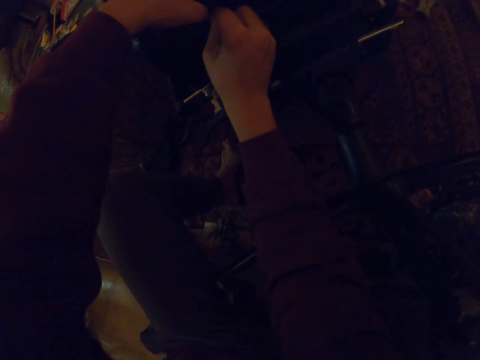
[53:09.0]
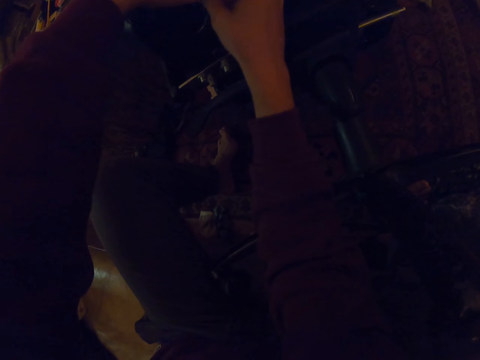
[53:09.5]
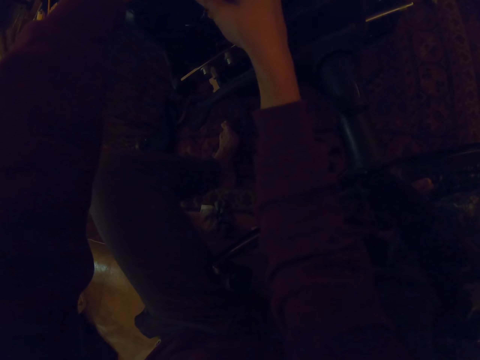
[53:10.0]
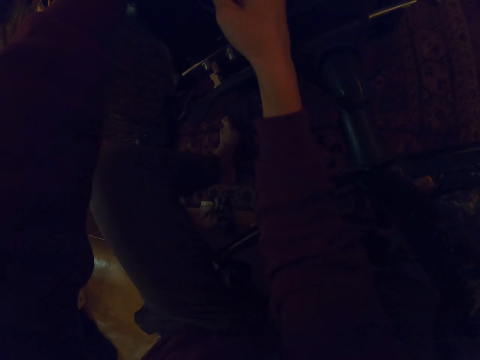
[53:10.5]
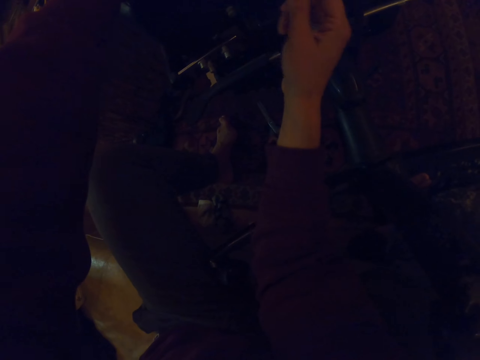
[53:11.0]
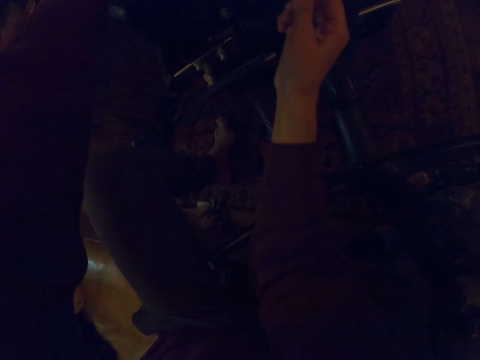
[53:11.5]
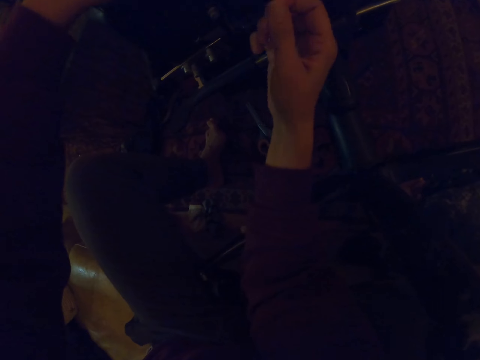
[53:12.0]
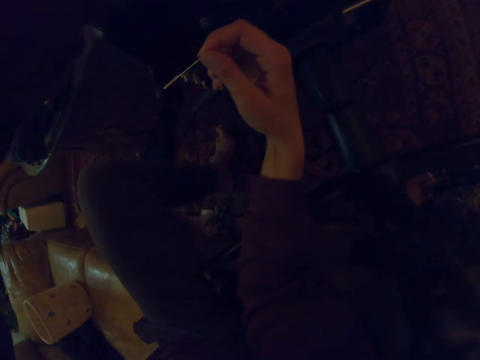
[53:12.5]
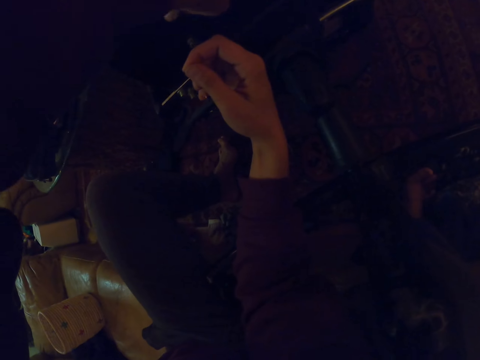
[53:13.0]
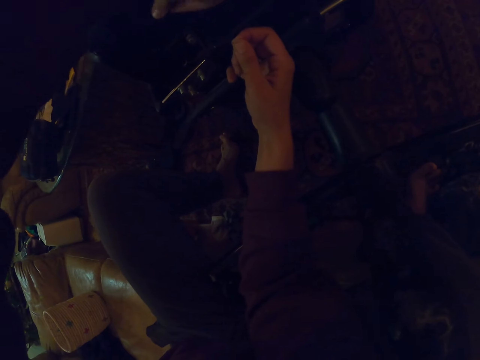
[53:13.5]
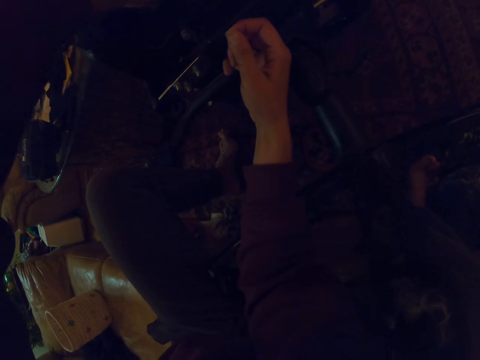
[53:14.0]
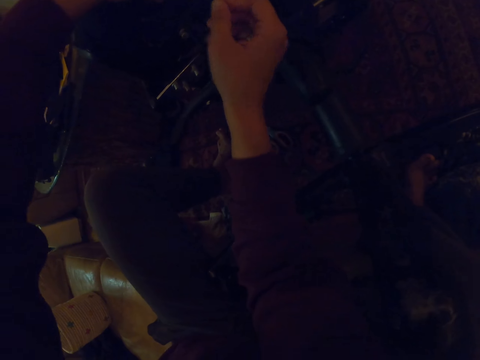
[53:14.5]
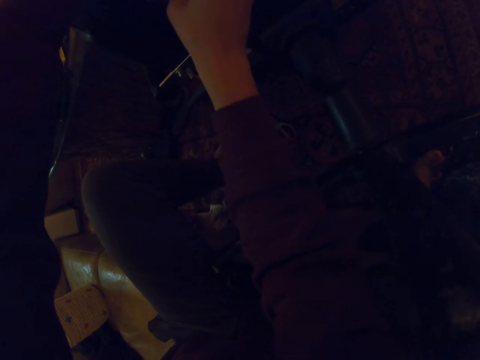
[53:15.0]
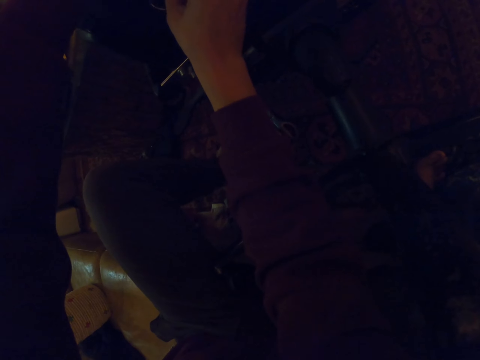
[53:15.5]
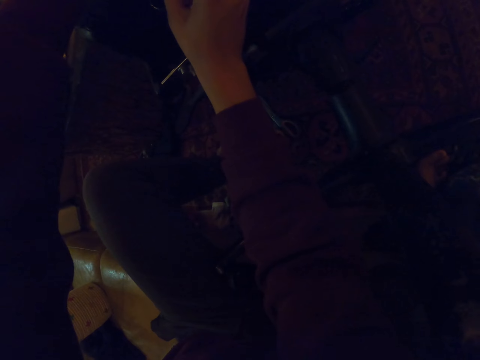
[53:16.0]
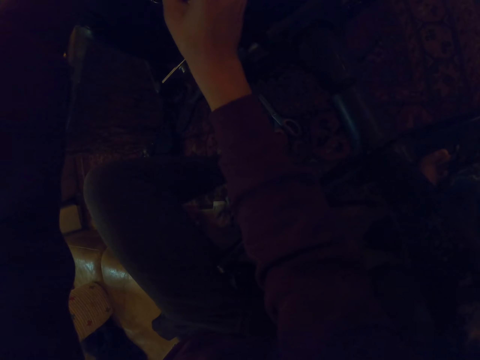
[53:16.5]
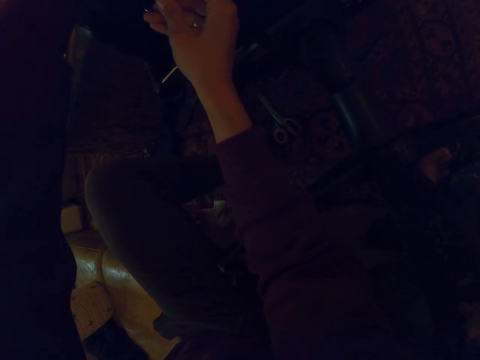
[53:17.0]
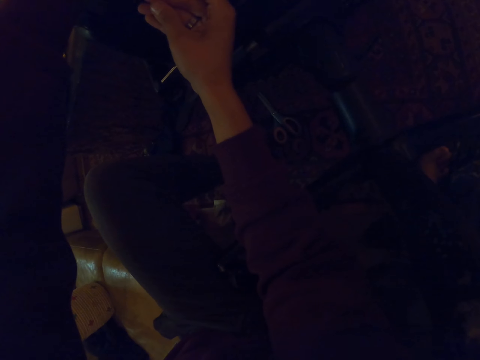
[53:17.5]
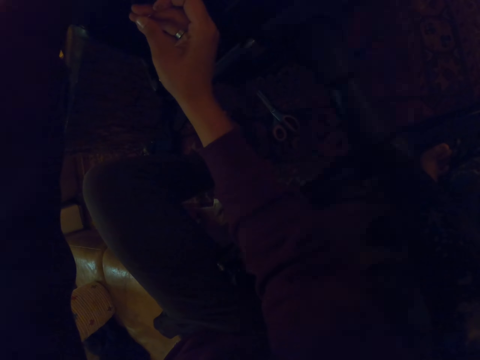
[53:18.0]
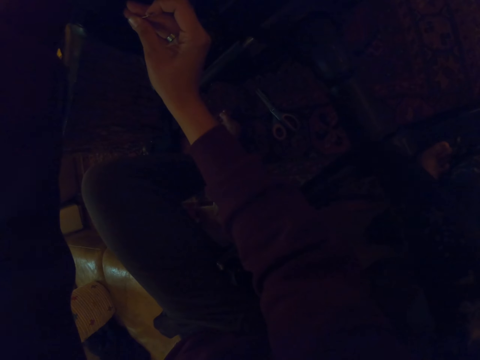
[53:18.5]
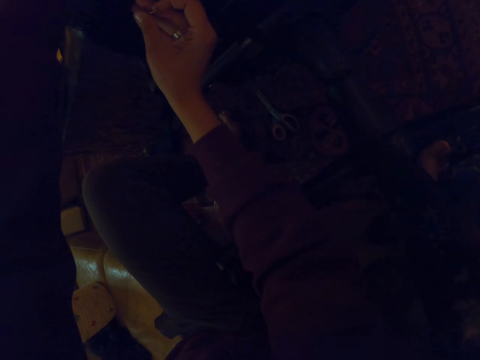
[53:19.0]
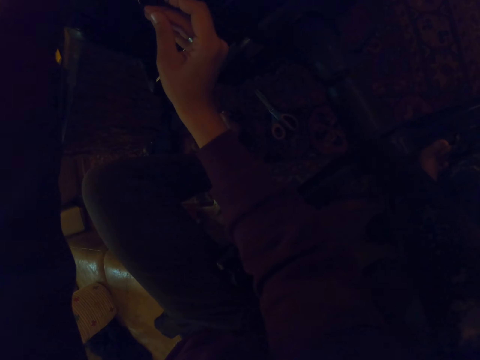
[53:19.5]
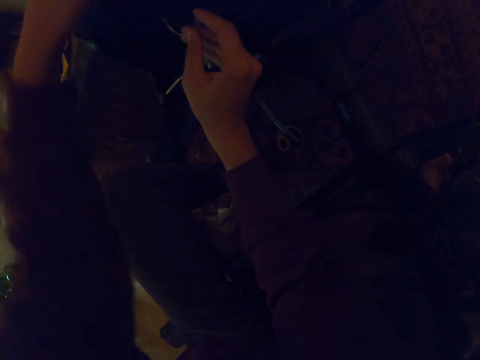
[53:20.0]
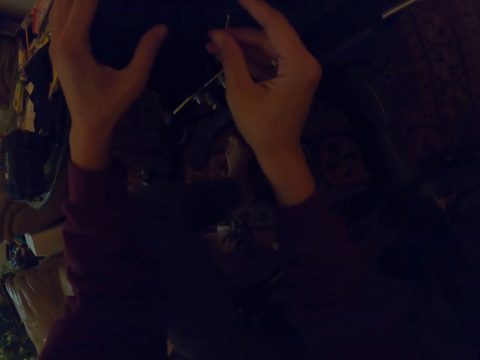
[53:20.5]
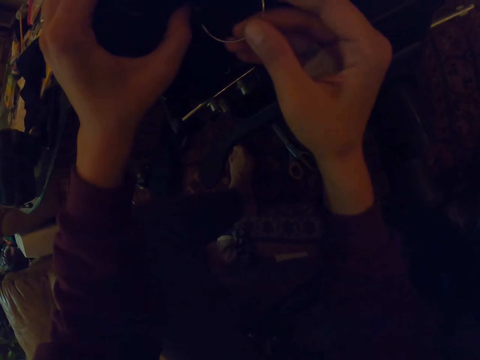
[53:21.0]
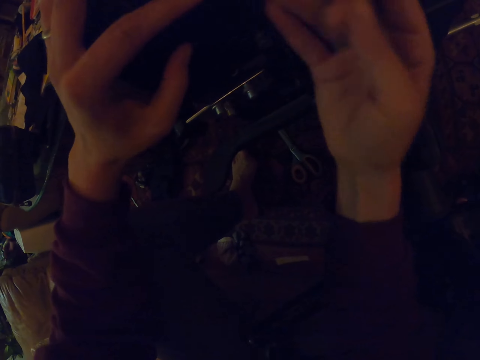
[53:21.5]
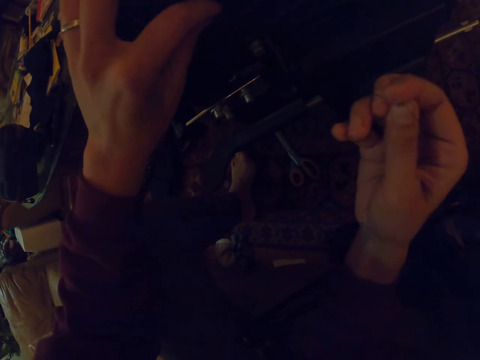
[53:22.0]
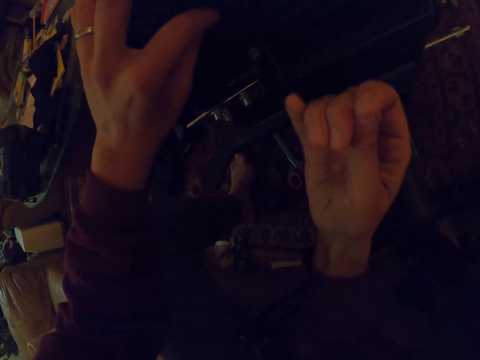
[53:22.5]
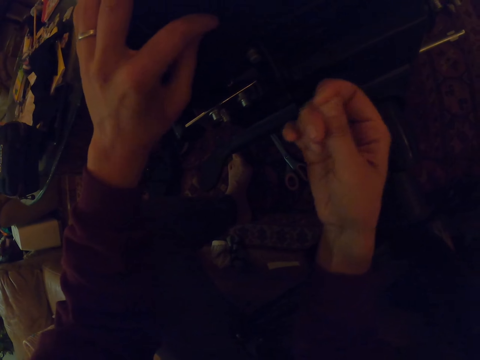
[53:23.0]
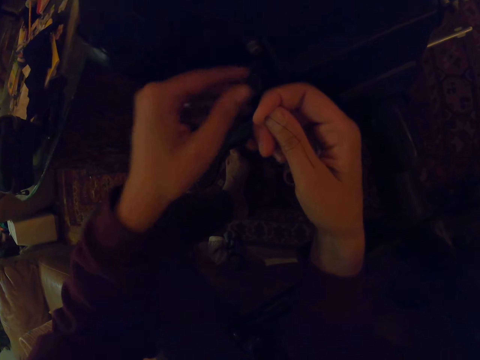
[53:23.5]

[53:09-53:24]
The camera wearer pulls the hook with the right hand. They hold the cloth with the left hand. They hold the hook with the right hand.

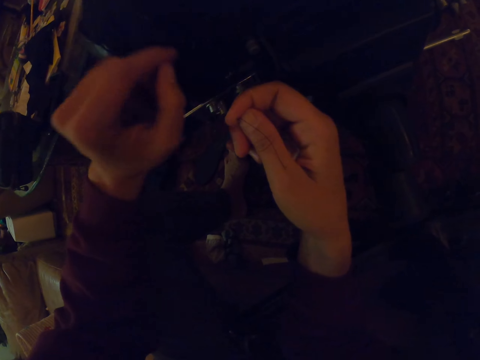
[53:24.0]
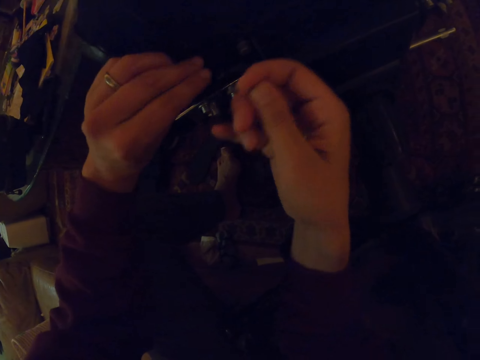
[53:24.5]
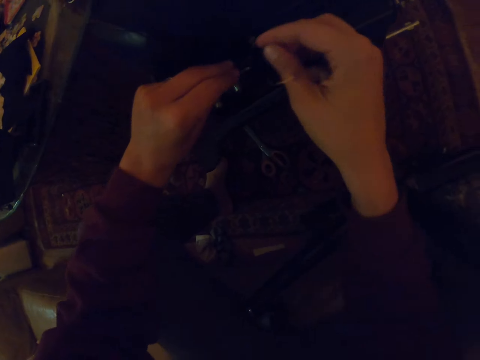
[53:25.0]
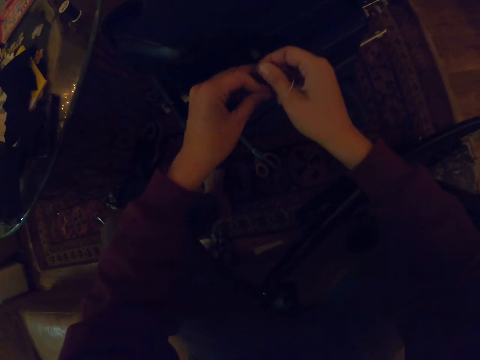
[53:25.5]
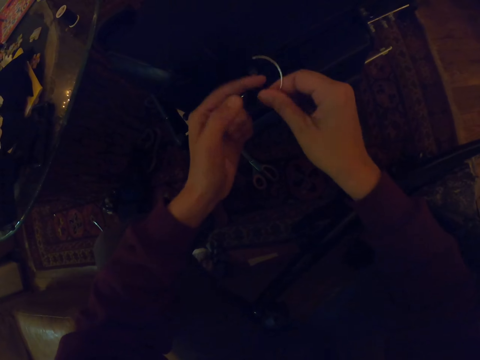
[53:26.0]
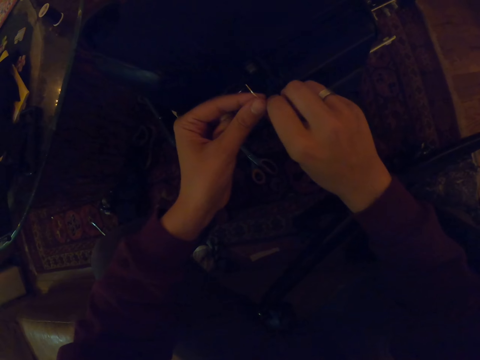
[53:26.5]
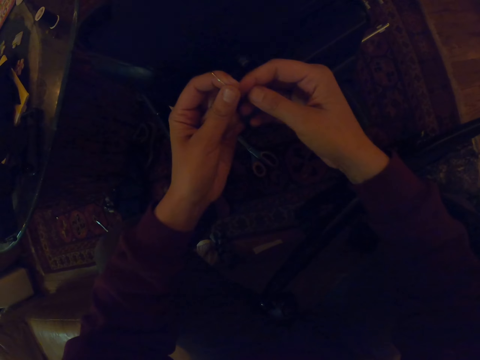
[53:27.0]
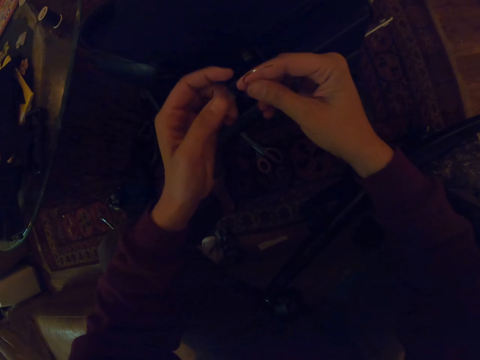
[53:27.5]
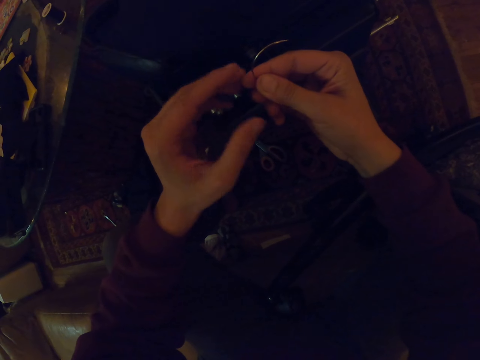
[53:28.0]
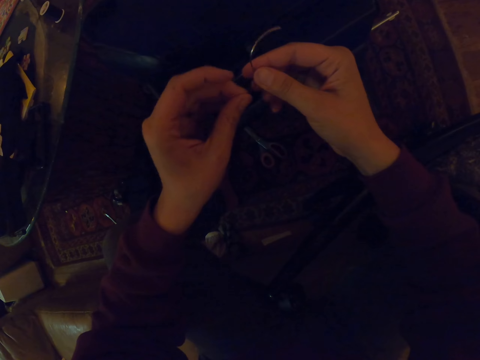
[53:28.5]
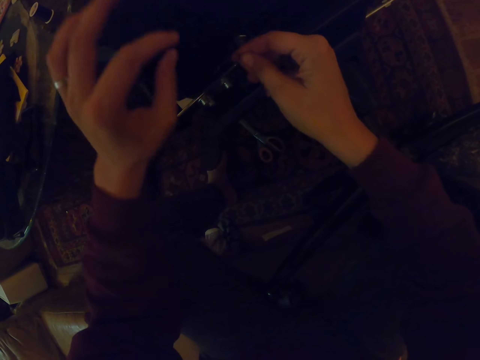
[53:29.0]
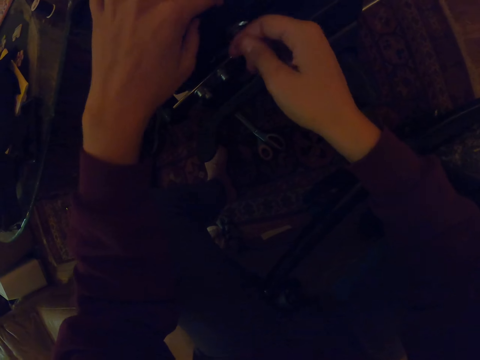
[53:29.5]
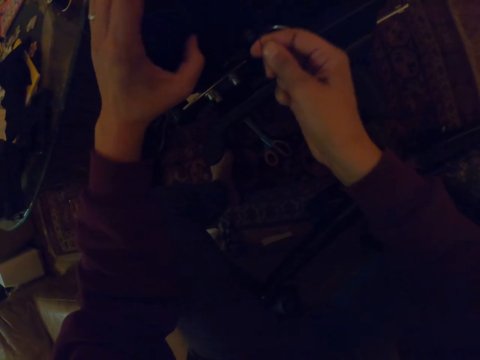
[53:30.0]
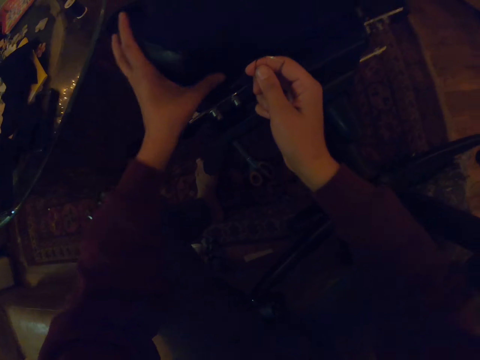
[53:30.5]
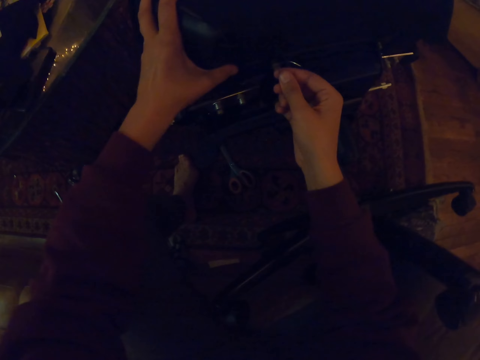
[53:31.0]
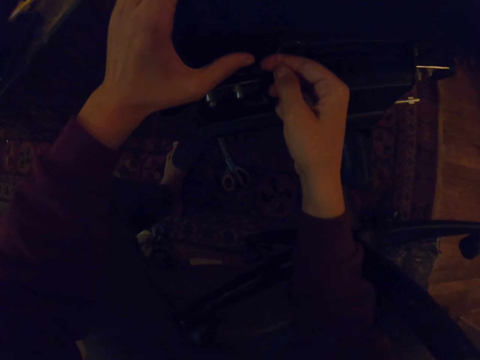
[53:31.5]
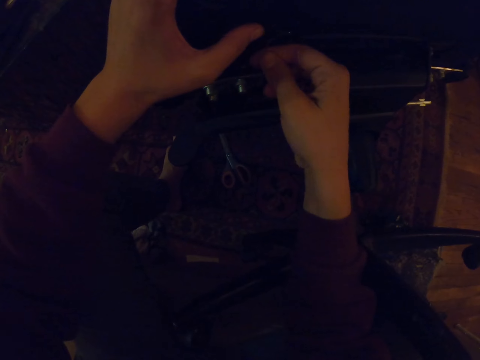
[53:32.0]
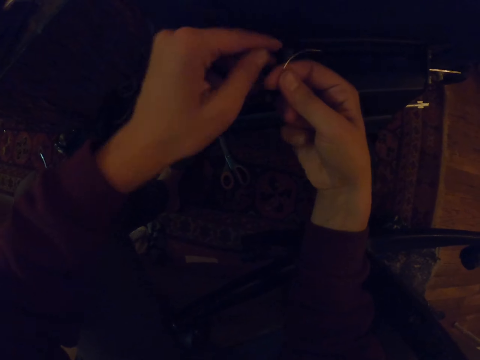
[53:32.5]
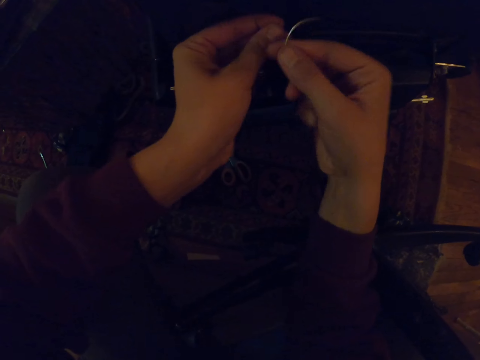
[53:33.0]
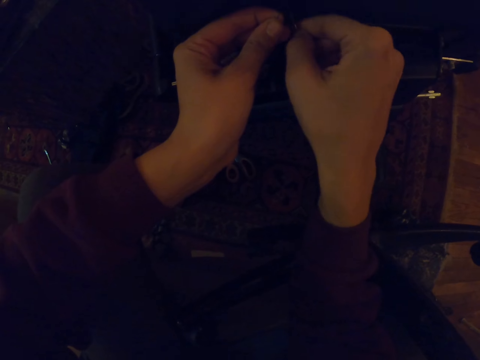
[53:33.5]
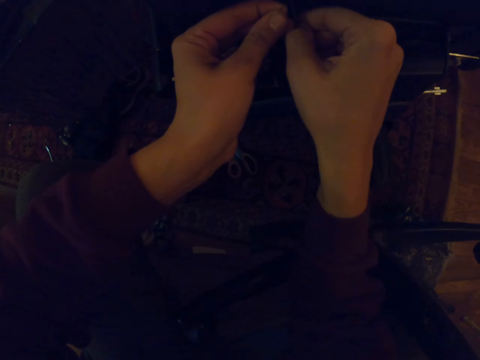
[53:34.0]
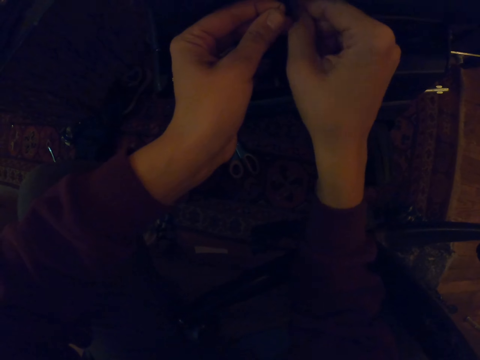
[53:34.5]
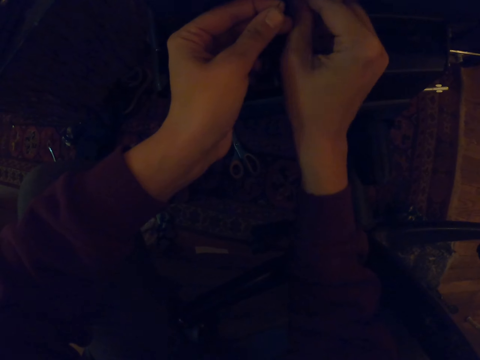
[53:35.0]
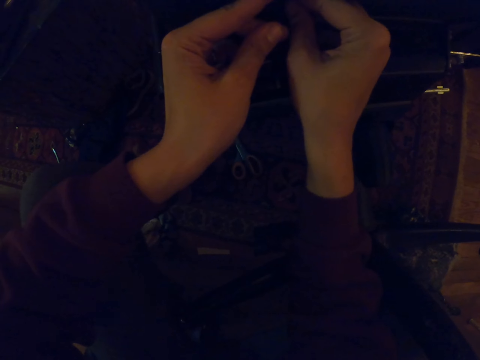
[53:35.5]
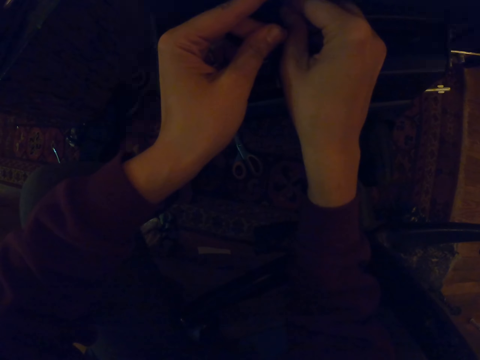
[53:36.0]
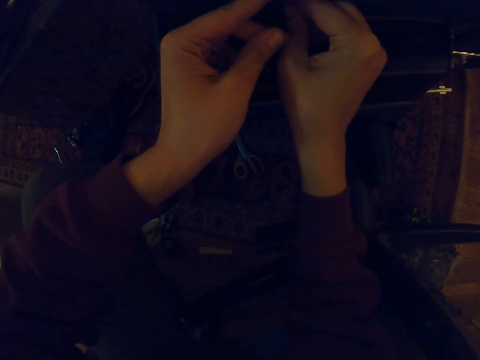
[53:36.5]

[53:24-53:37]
The camera wearer holds a hook with both hands. They hold the chair with the left hand. They hold the hook with both hands.
